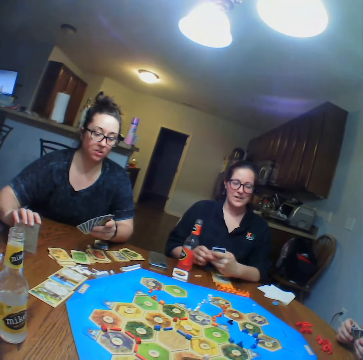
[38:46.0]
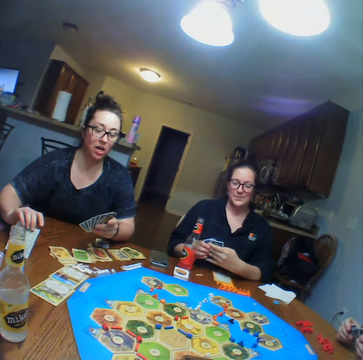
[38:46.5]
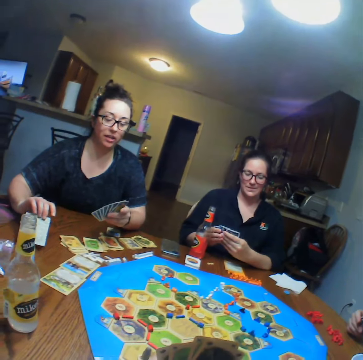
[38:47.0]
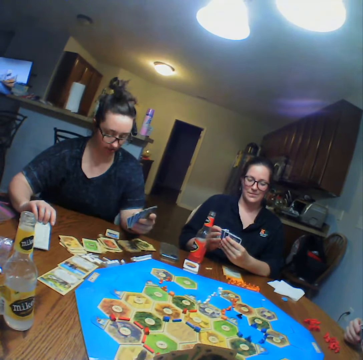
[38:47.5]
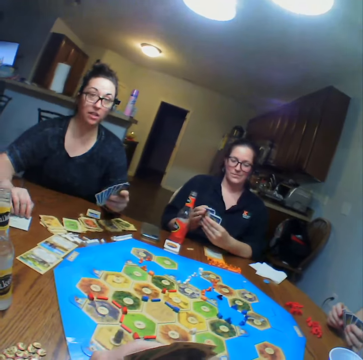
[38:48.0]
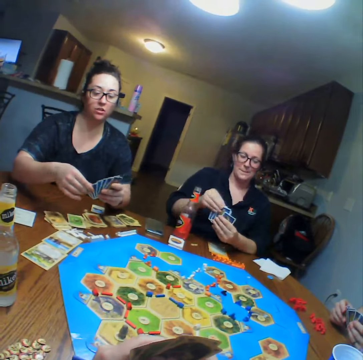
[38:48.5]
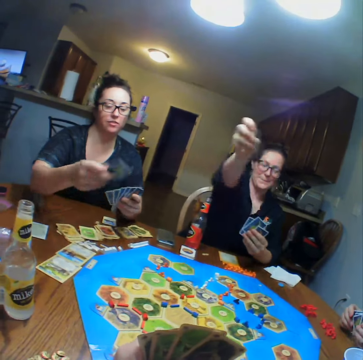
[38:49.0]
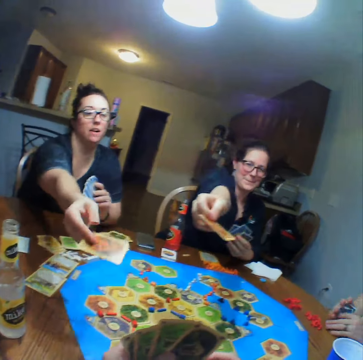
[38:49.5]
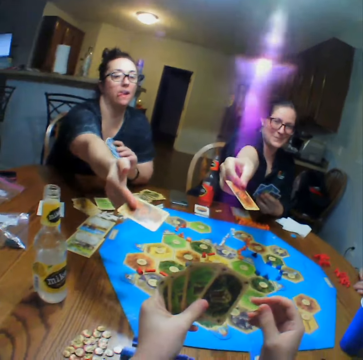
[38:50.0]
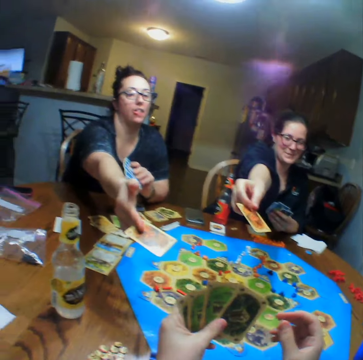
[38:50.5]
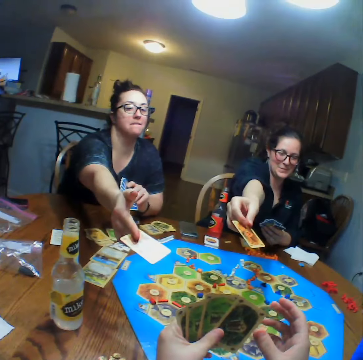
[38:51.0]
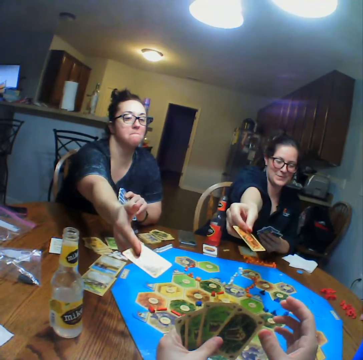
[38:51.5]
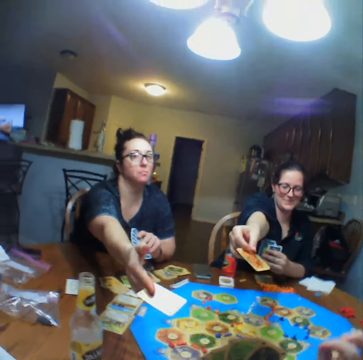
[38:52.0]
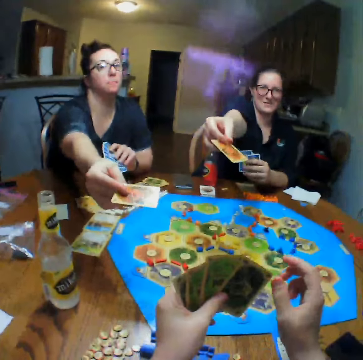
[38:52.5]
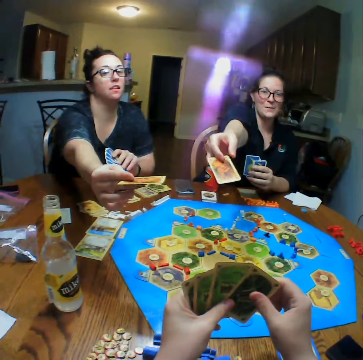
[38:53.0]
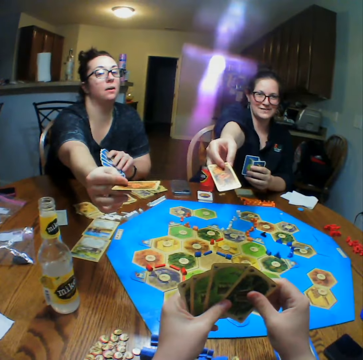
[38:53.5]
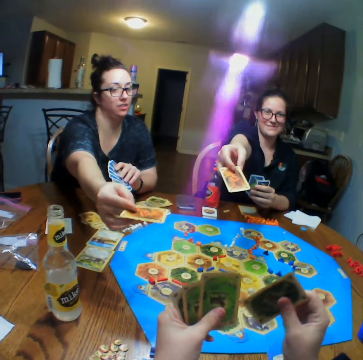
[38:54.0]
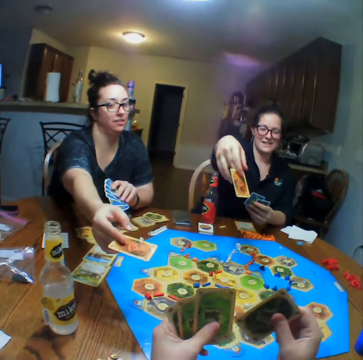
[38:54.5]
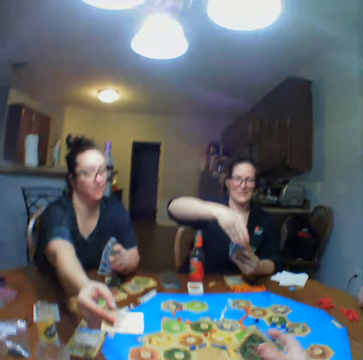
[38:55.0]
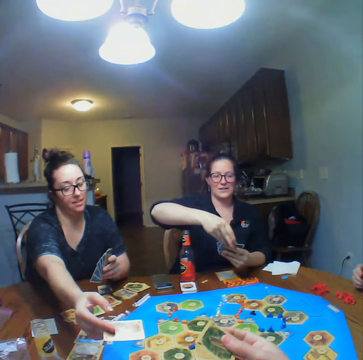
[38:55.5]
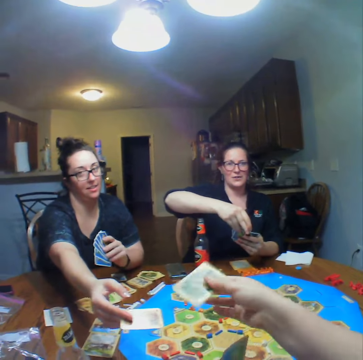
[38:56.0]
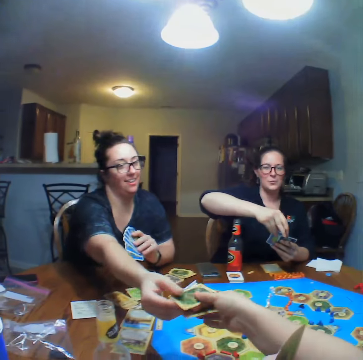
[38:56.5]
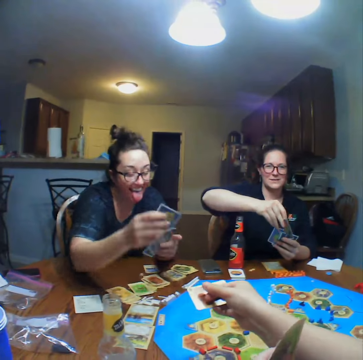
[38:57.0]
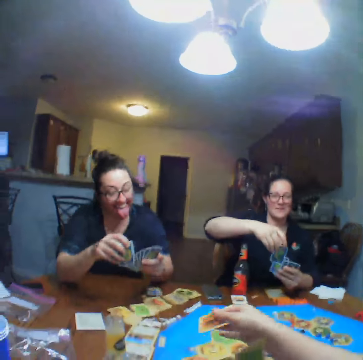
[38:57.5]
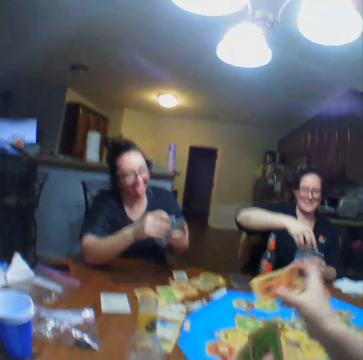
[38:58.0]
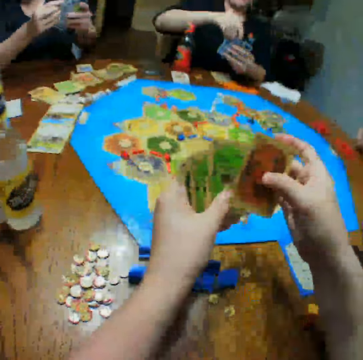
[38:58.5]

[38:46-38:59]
A lady talks. Another lady reshuffles the cards. The first lady places the cards on the table. The first lady gives the camera wearer the cards. The other lady gives the camera wearer the card. The camera wearer holds the cards. They give the first lady the cards. They pick the card from the first lady.

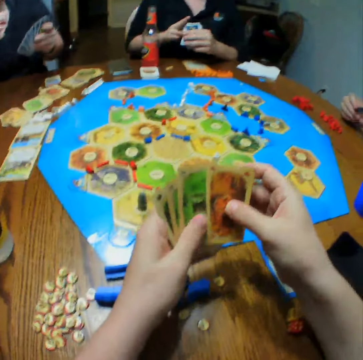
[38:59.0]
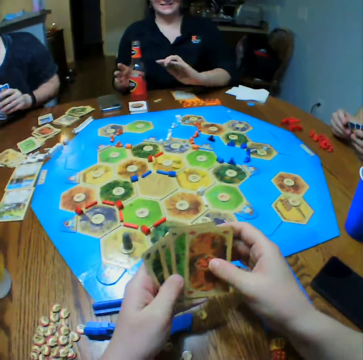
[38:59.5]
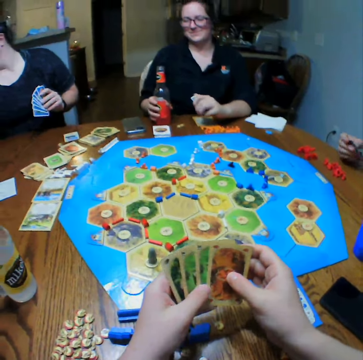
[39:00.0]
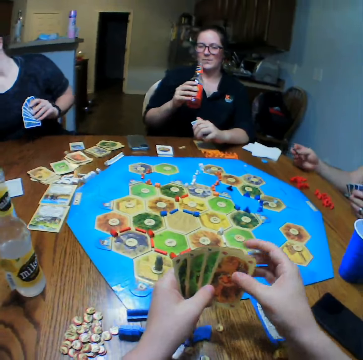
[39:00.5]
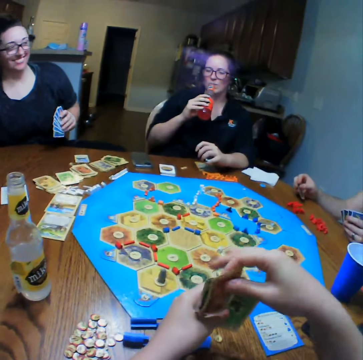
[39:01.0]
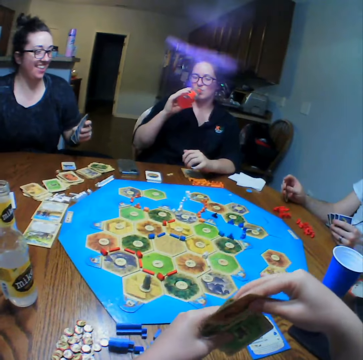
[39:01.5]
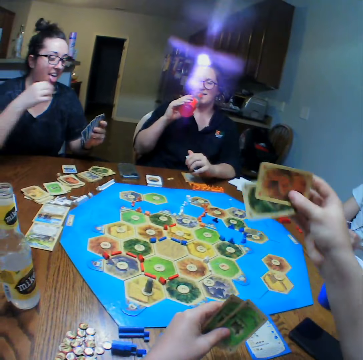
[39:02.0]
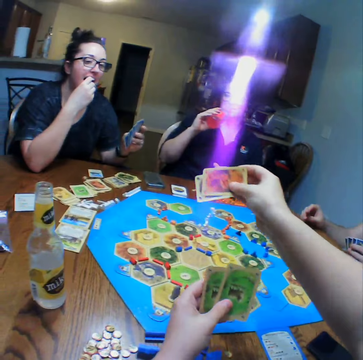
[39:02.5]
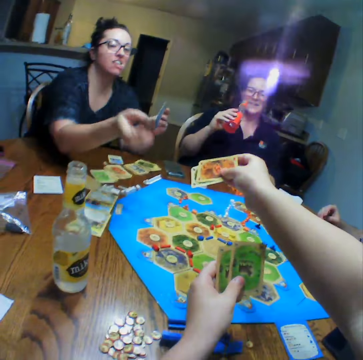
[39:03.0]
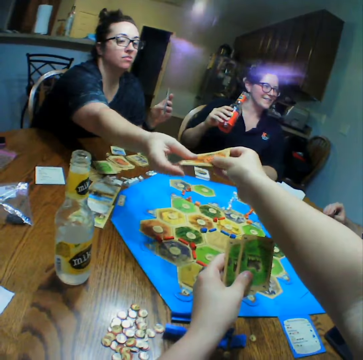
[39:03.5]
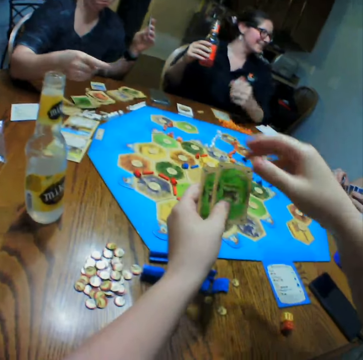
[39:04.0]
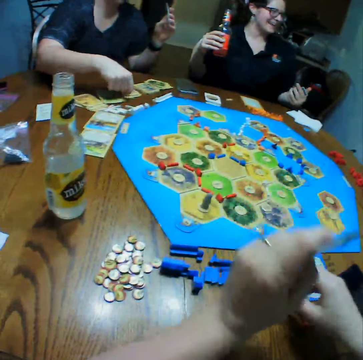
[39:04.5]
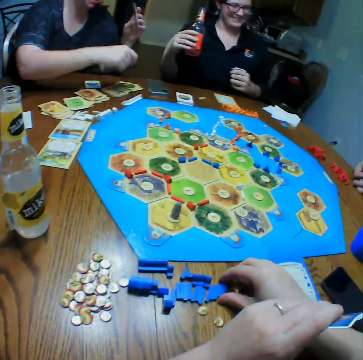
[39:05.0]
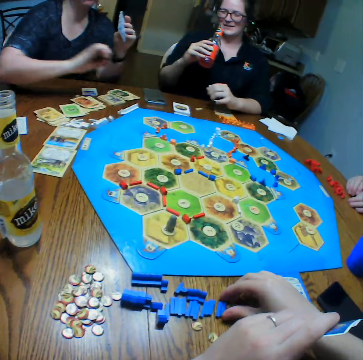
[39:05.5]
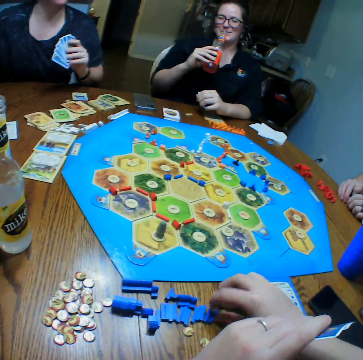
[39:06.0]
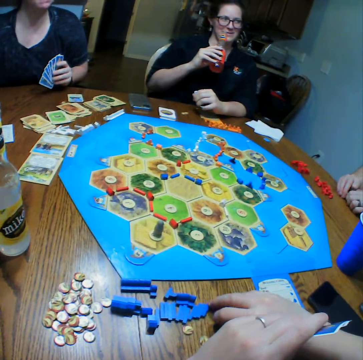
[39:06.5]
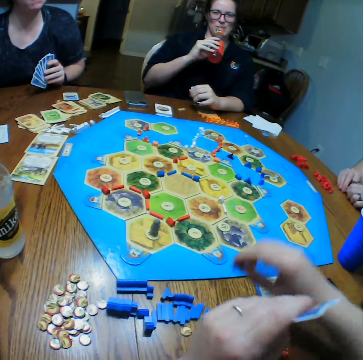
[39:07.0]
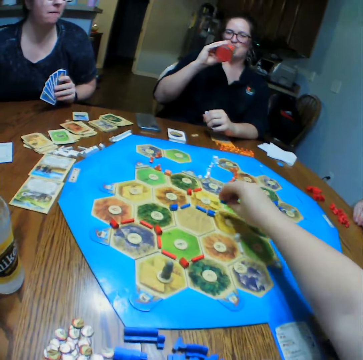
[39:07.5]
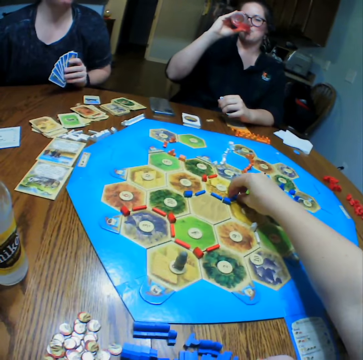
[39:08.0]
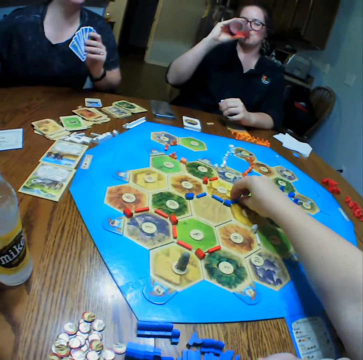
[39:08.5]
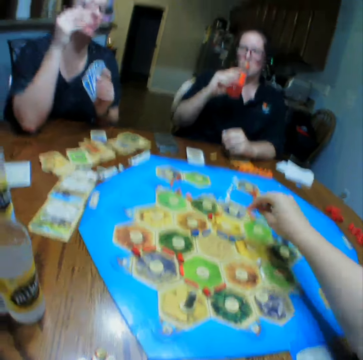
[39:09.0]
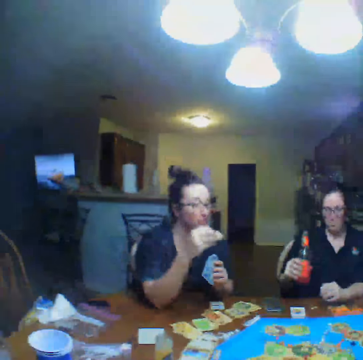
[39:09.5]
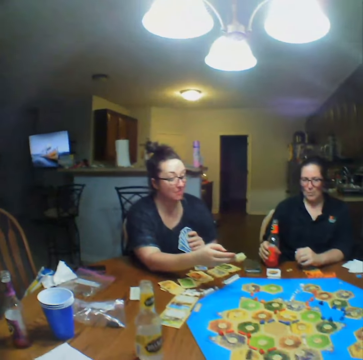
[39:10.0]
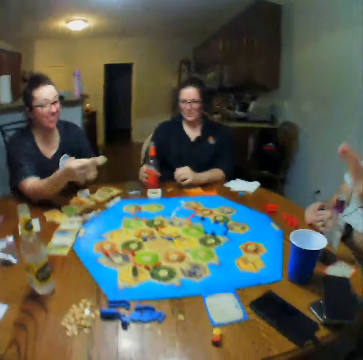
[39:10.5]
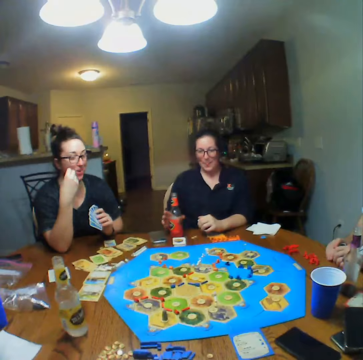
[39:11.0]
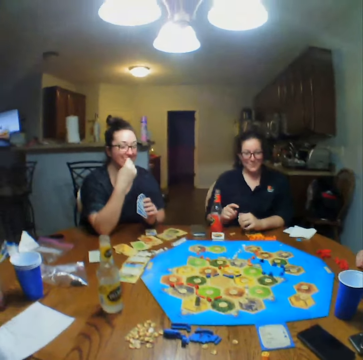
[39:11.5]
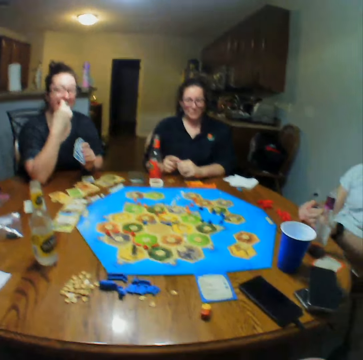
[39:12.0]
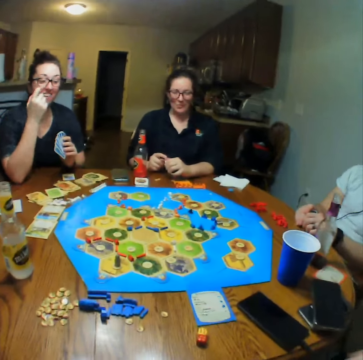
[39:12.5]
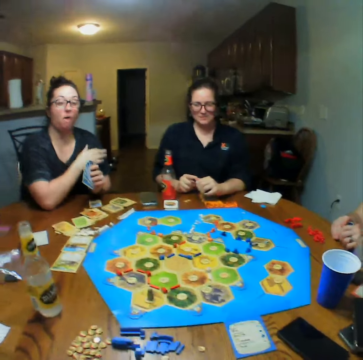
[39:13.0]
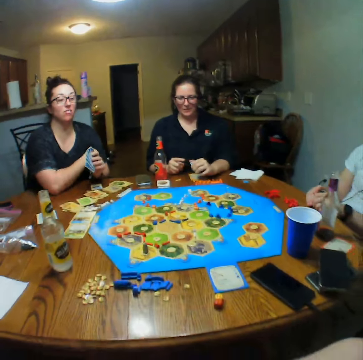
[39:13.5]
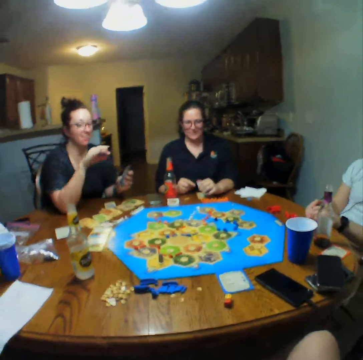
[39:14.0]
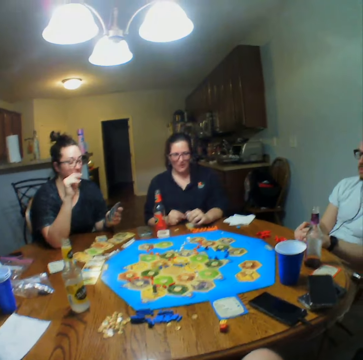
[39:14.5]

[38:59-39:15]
The camera wearer looks at the cards. They hold the cards. A lady drinks. The camera wearer gives another lady the cards. The other lady picks the cards from the camera wearer. The first lady drinks. The camera wearer picks something from the table. They play the catan settler board game. The other lady holds the cards. The camera wearer talks. The other lady eats.

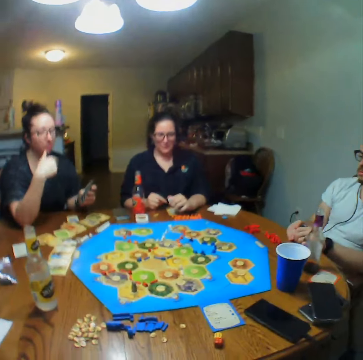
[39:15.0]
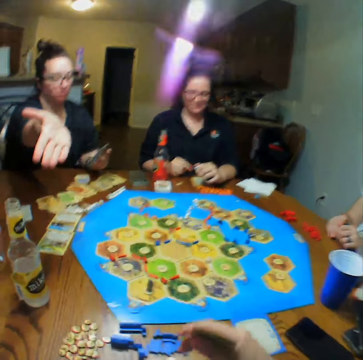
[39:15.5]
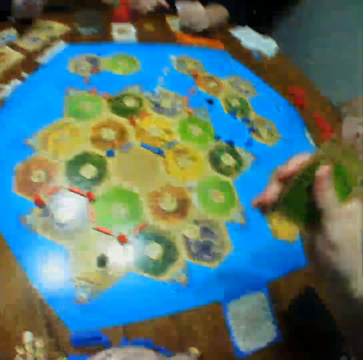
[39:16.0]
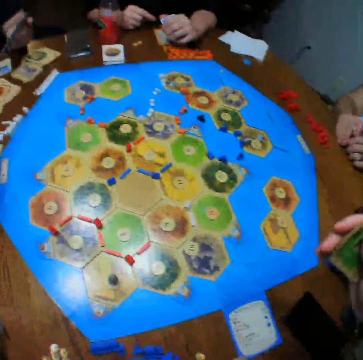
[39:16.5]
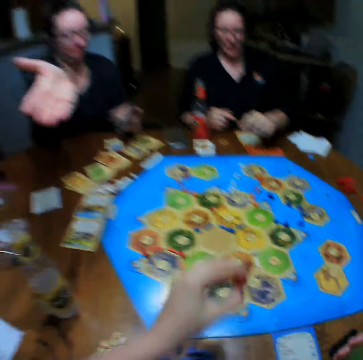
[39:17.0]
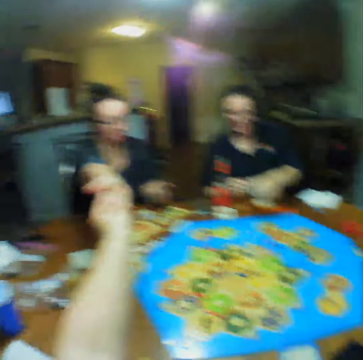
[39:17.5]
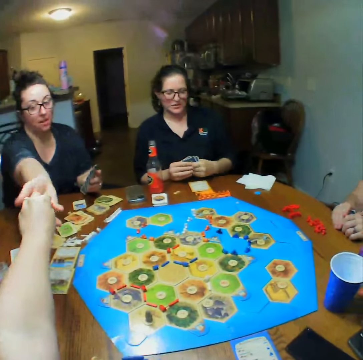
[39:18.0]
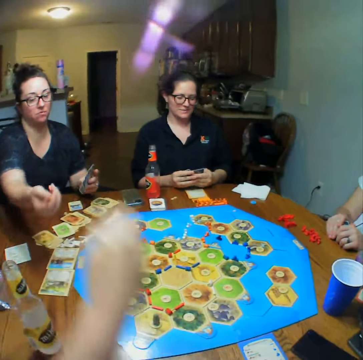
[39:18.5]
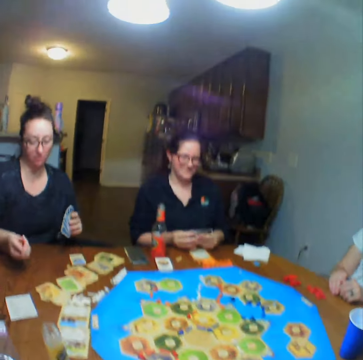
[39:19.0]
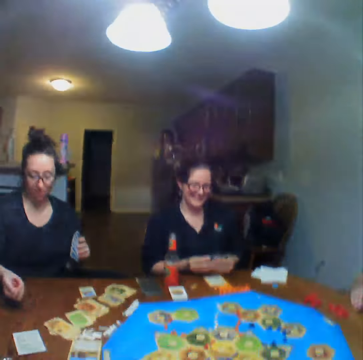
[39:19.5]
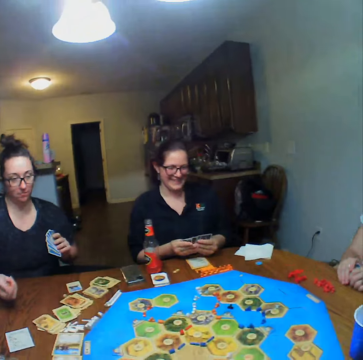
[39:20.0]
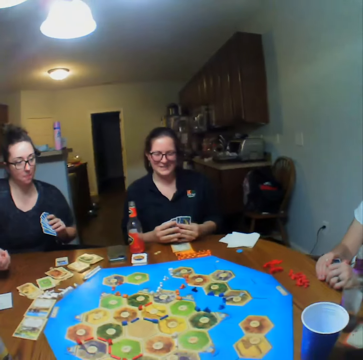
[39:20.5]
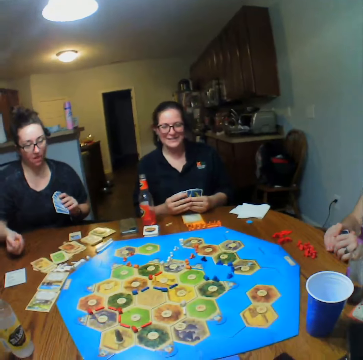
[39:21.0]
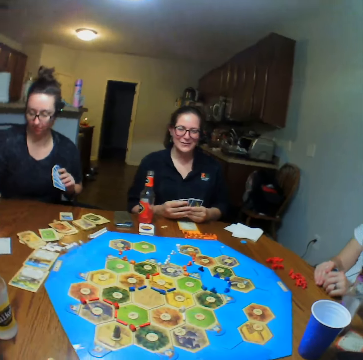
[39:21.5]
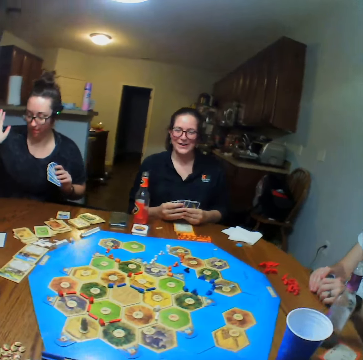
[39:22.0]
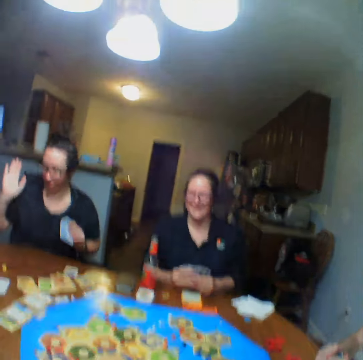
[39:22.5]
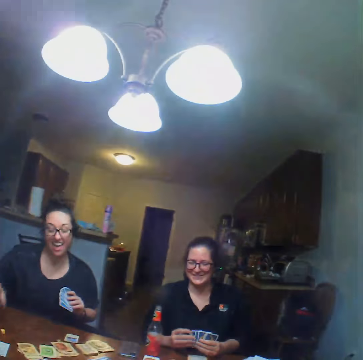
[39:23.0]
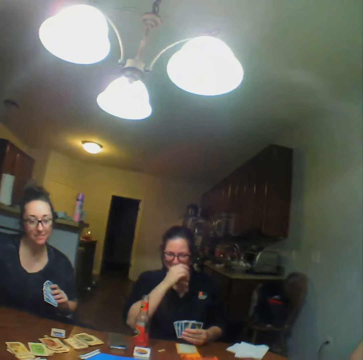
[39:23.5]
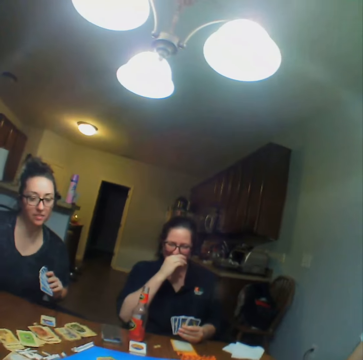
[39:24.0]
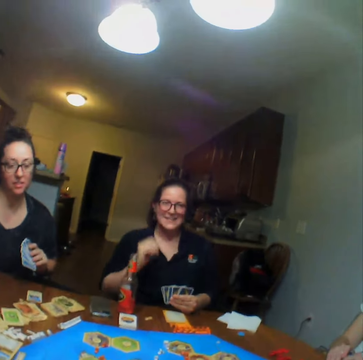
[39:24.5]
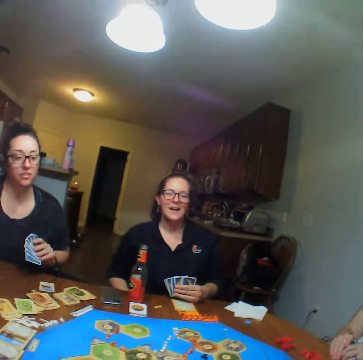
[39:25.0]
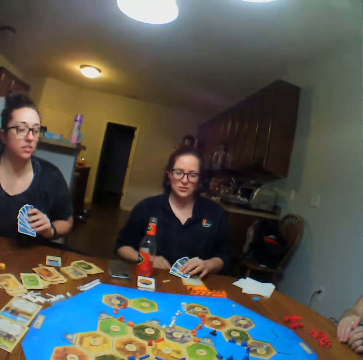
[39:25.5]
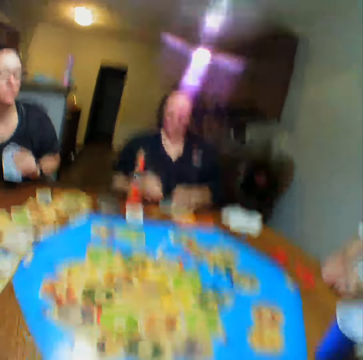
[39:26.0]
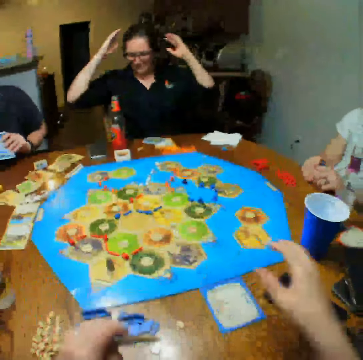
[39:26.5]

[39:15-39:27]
A lady stretches her hand. The camera wearer picks something from the lady. They give the lady the dice. The lady tosses the dice. The lady swings something. The camera wearer talks. Another lady talks with the camera wearer.
